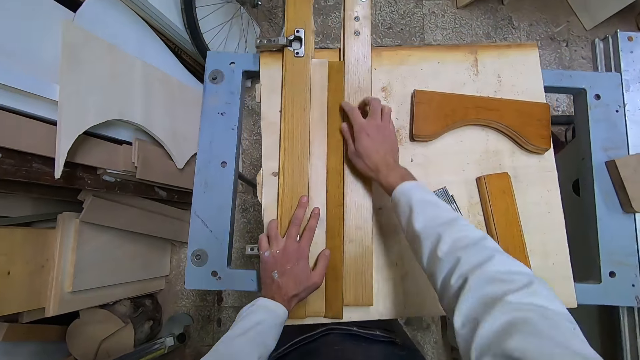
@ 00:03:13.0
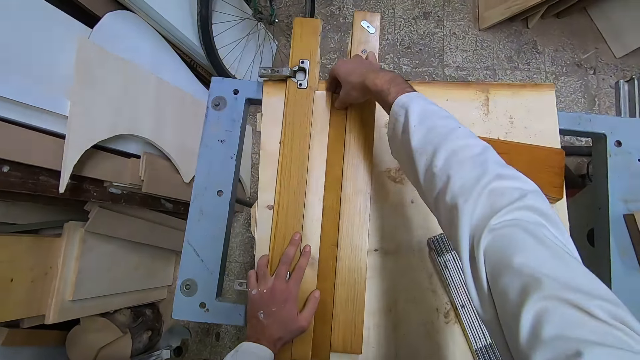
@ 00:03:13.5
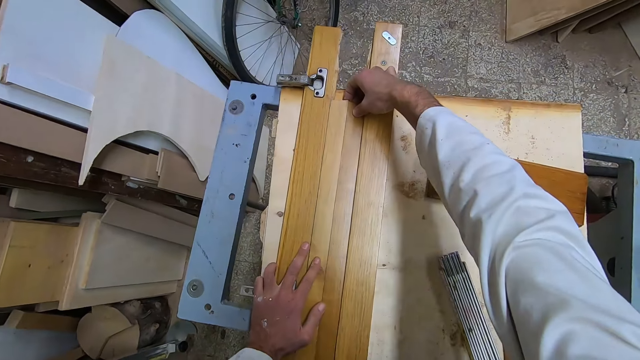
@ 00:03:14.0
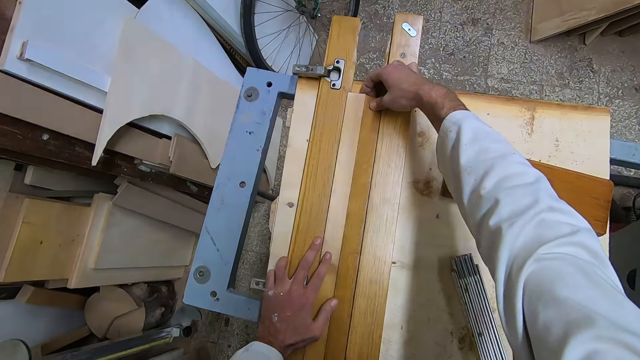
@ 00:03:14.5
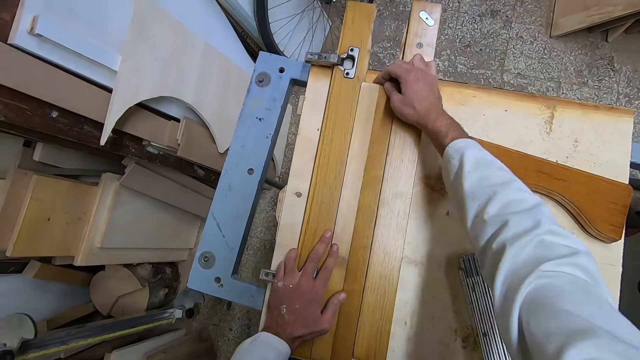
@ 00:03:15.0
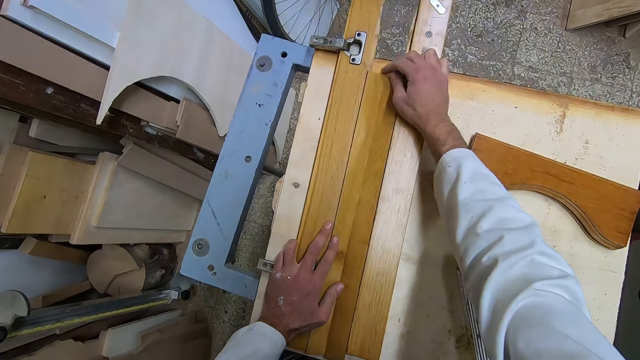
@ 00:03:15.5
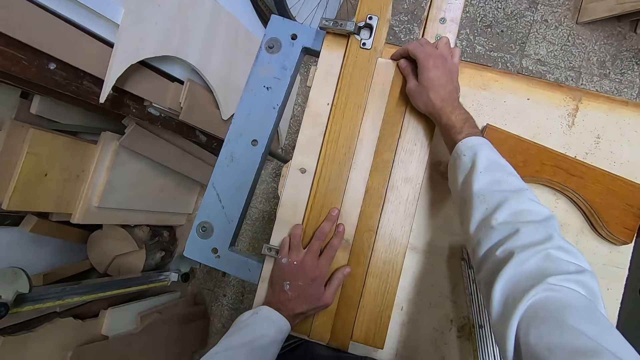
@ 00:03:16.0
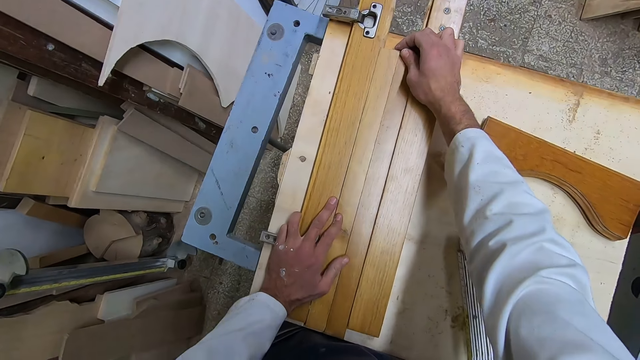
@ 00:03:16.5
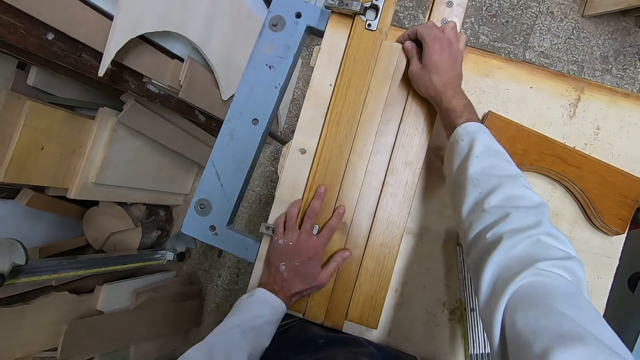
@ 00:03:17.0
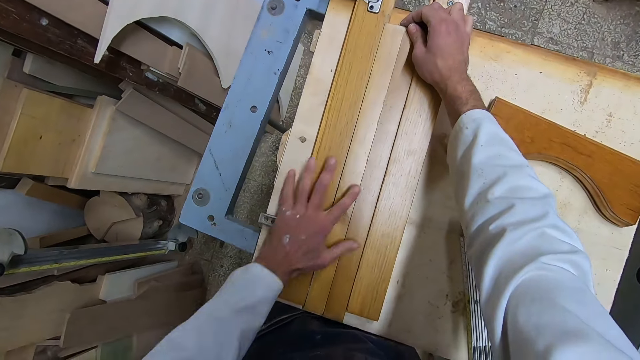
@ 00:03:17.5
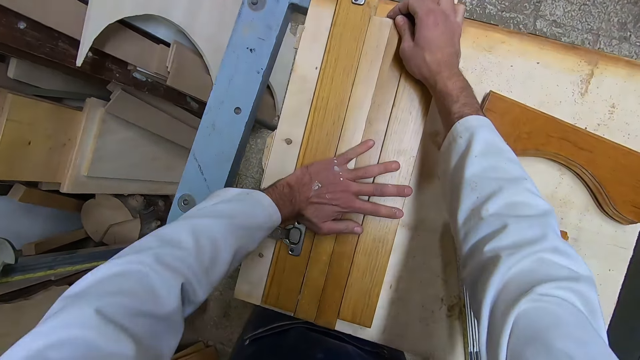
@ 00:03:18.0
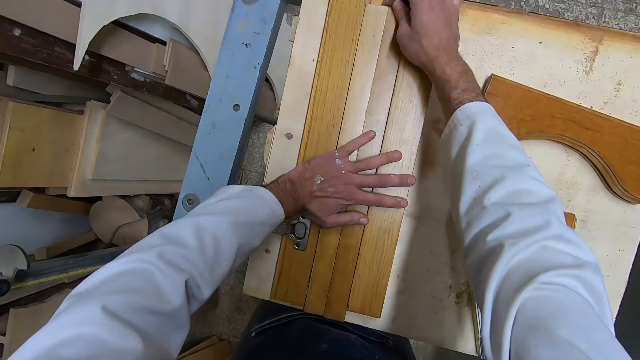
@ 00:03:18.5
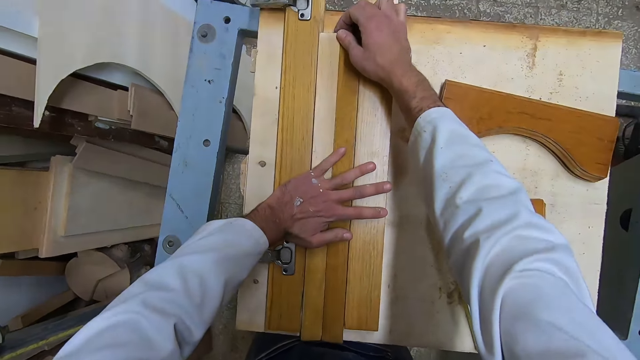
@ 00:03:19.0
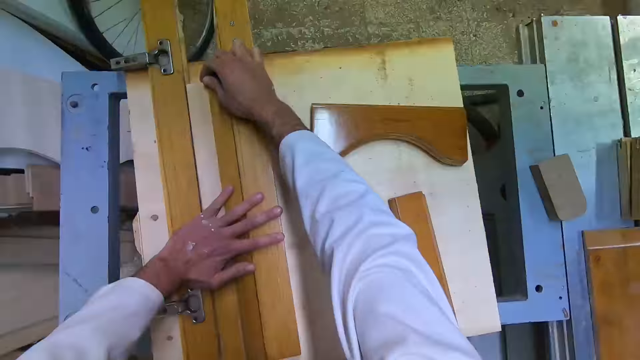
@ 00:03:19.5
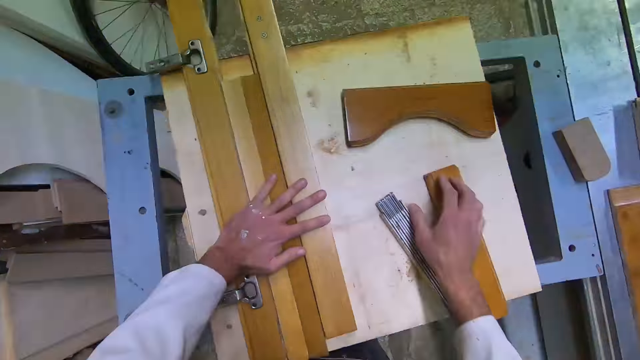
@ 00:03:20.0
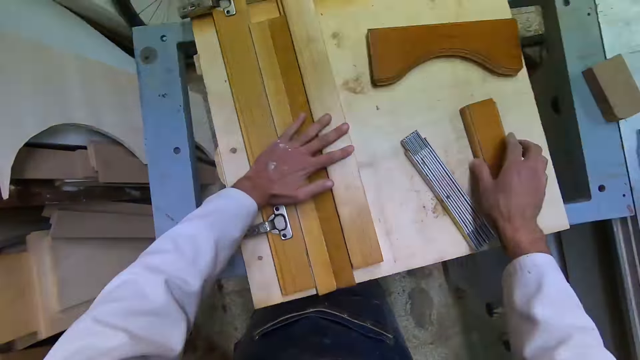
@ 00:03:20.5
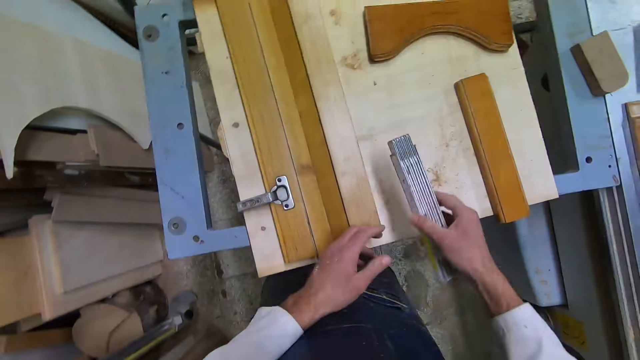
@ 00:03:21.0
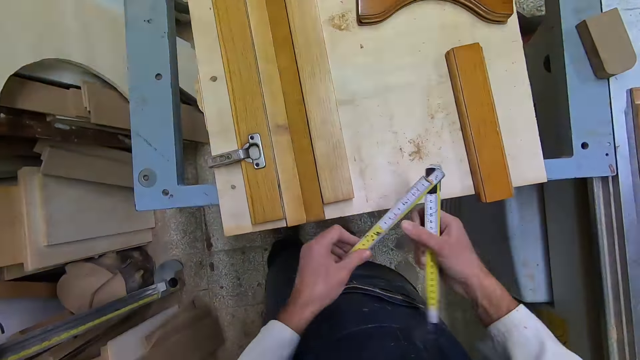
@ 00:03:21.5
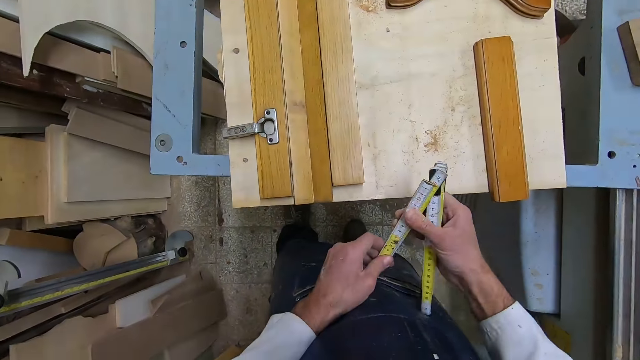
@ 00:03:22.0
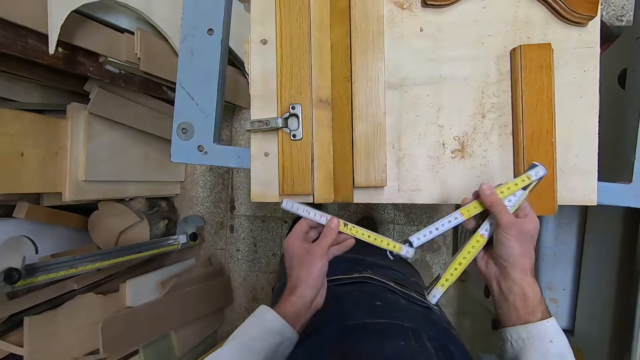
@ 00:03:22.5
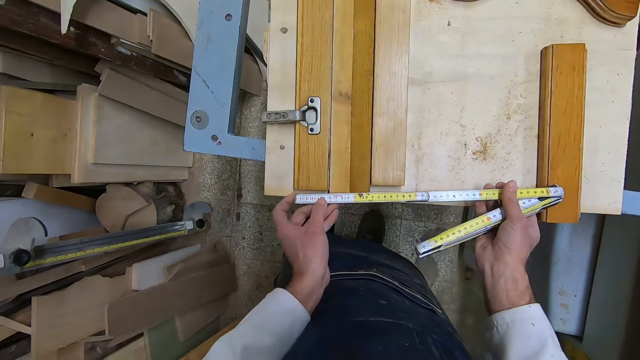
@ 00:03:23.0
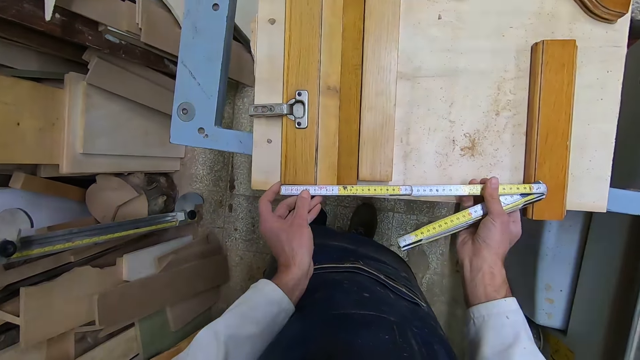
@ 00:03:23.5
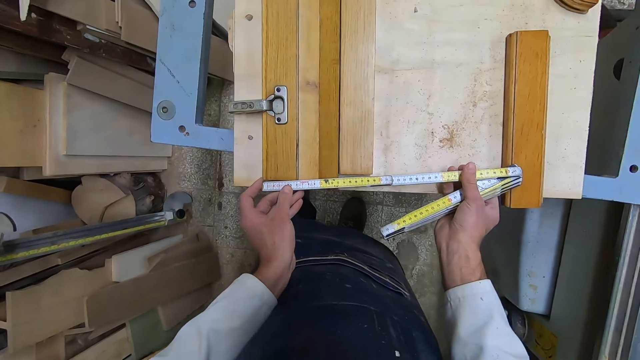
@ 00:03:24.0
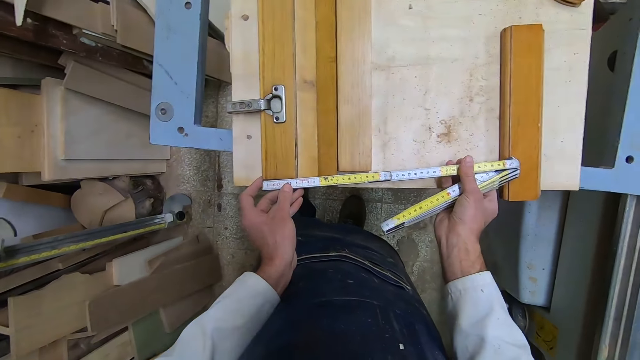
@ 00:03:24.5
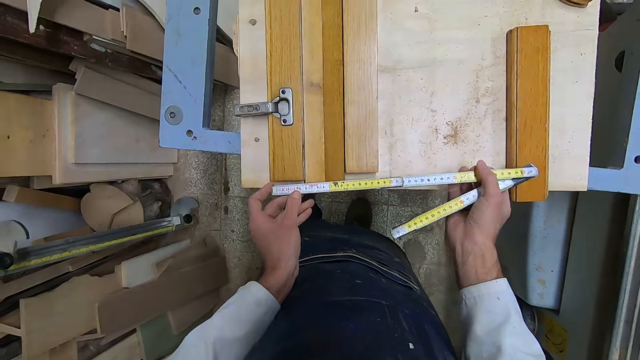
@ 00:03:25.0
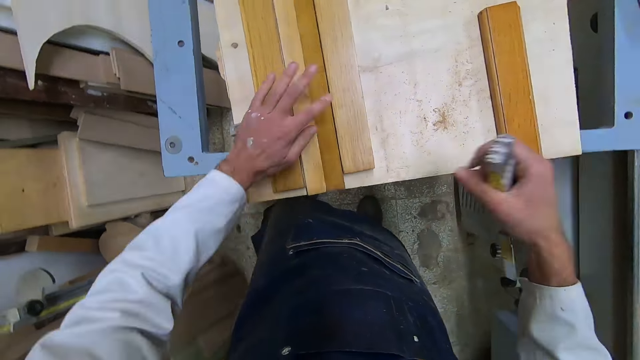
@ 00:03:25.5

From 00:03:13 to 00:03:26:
The camera wearer places his right hand on the smaller piece of wood. He picks up the rhino ruler or foldable measuring tape with his right hand. He unfolds the rhino ruler. He measures the wood on the cutting machine with the rhino ruler. He lifts the foldable measuring tape.

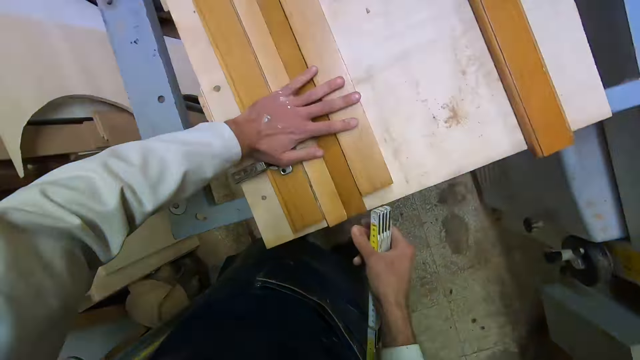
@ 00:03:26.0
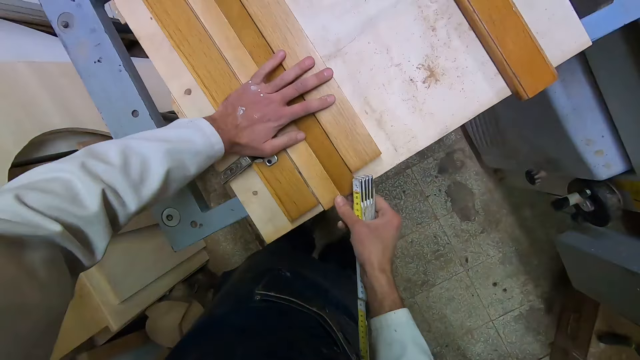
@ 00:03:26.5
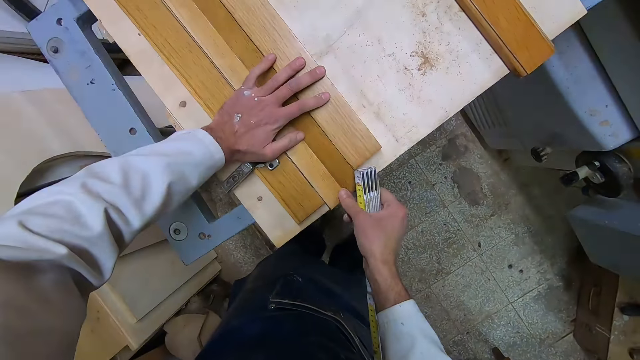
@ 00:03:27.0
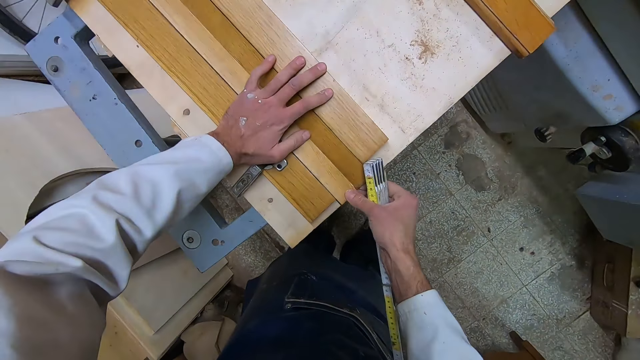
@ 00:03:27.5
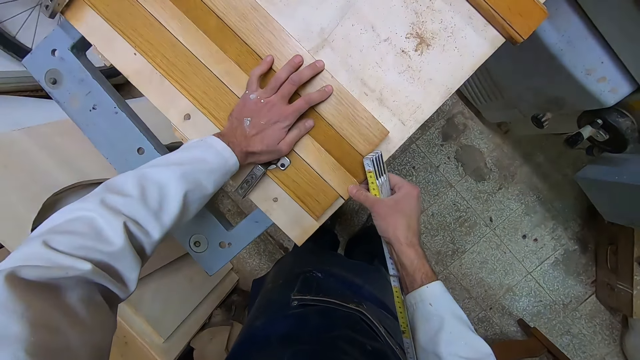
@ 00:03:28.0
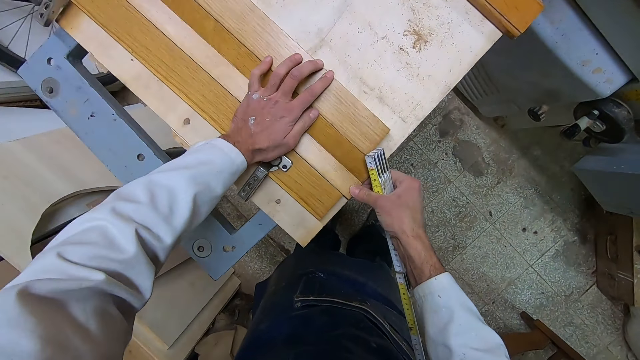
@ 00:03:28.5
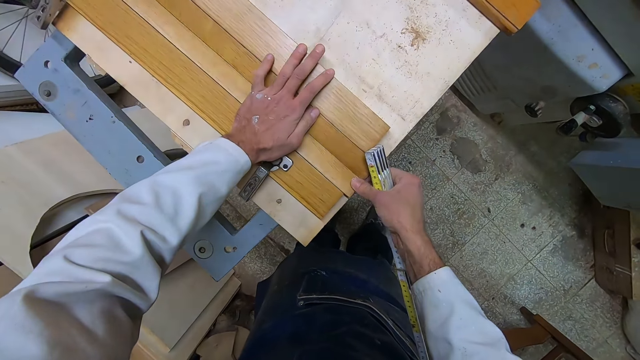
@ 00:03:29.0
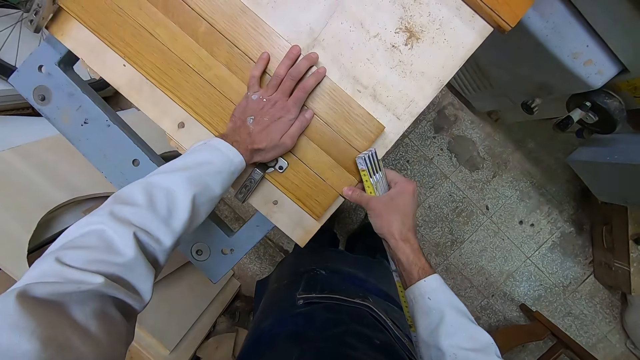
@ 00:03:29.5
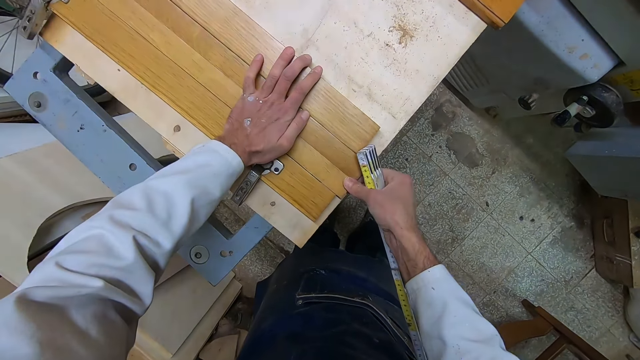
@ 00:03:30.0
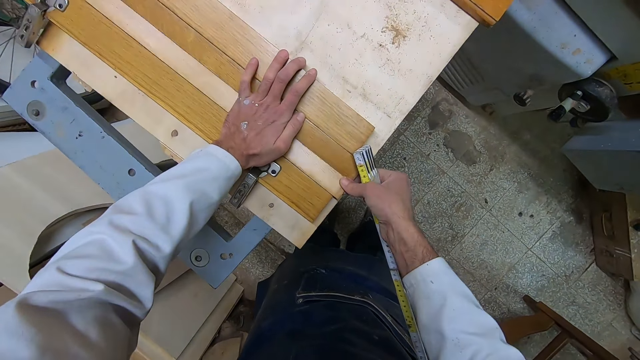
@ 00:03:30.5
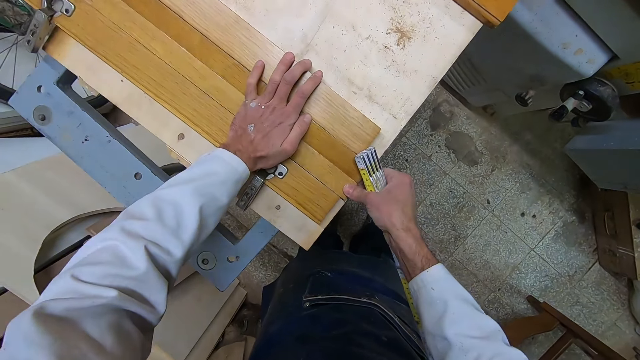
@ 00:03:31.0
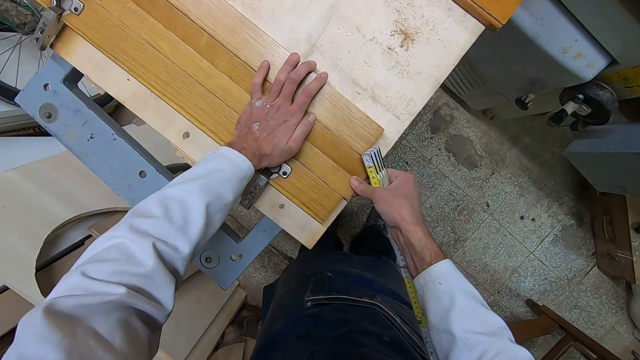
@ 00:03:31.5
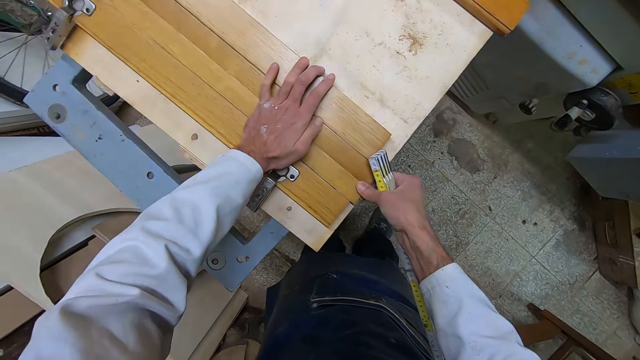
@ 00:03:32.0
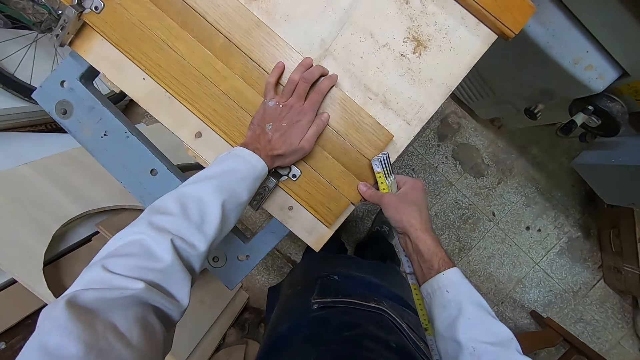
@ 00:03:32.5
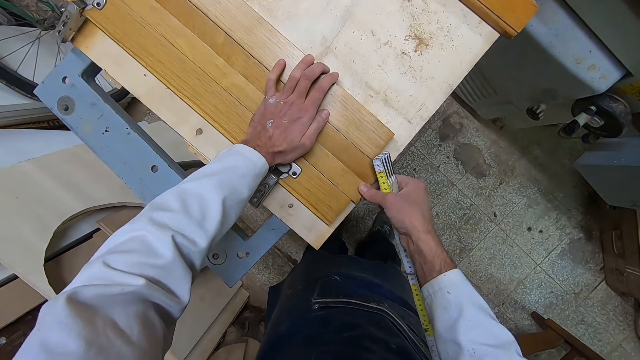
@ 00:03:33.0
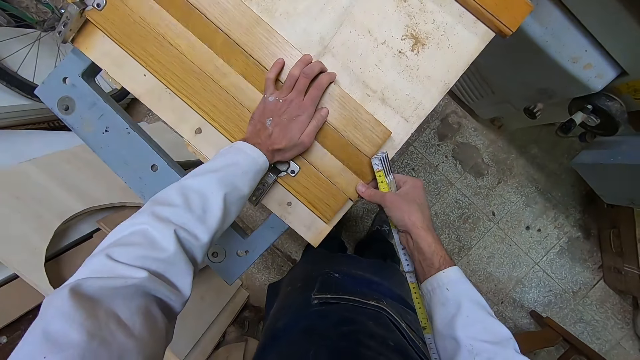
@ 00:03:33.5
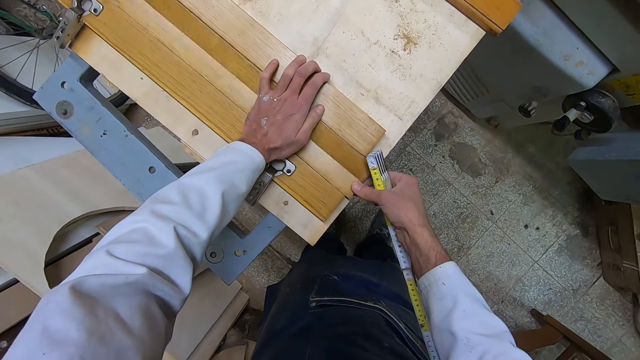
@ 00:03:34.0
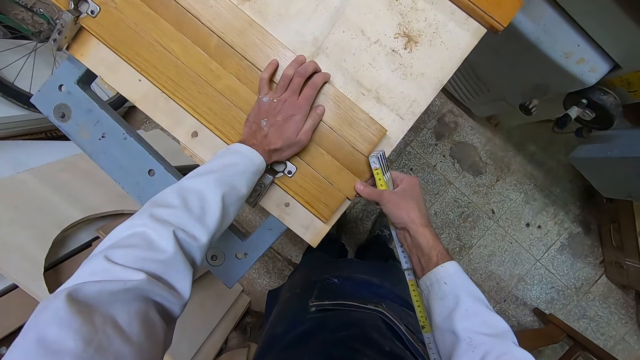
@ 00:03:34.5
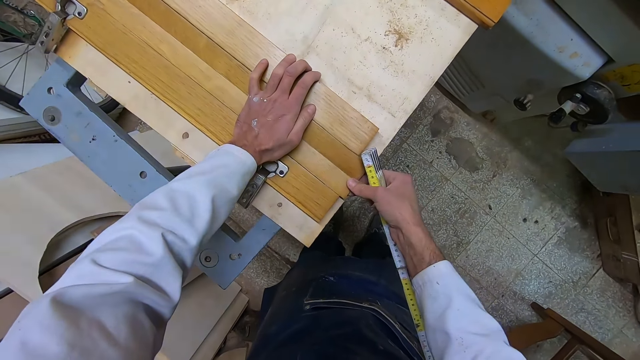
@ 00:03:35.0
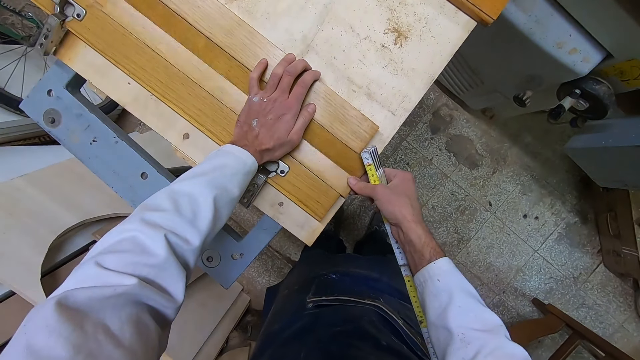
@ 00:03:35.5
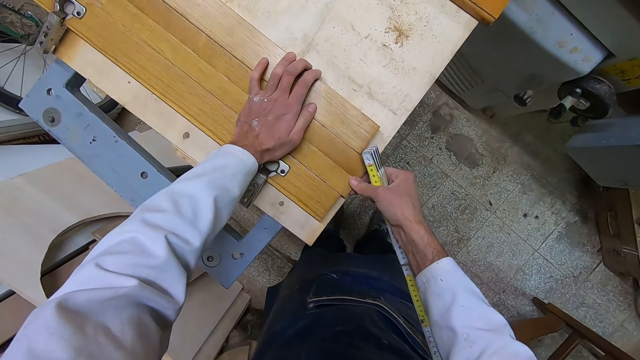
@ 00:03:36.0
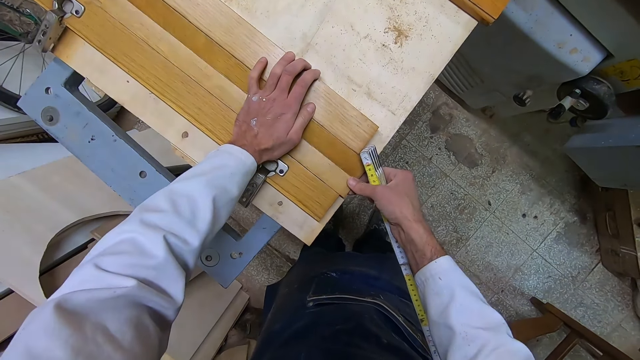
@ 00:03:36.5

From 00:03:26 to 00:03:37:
The camera wearer adjusts the pieces of wood on the cutting machine. He places his hands on the pieces of wood.
